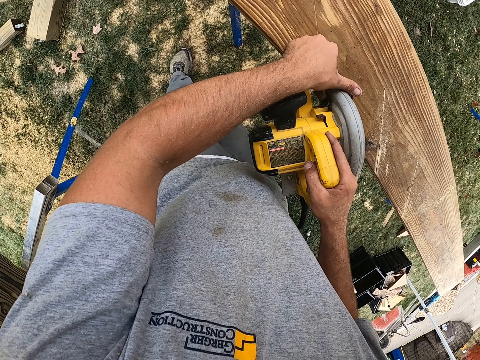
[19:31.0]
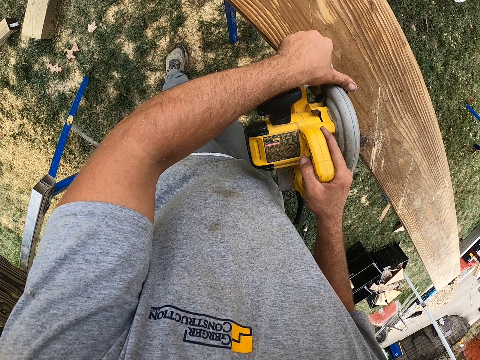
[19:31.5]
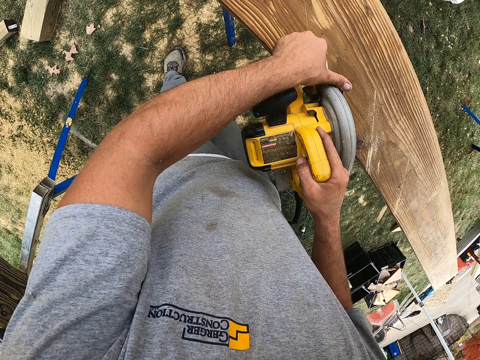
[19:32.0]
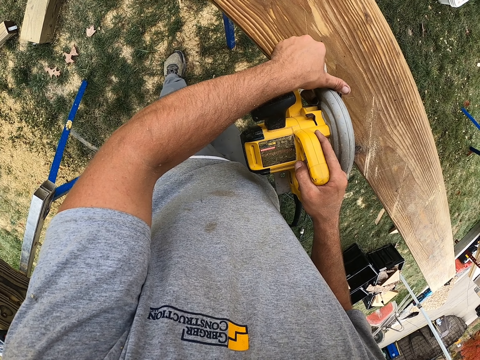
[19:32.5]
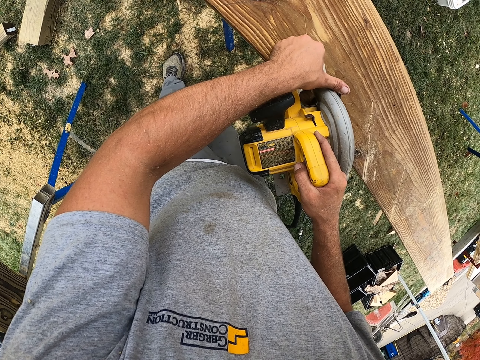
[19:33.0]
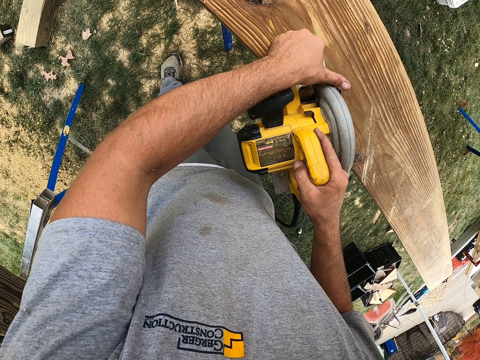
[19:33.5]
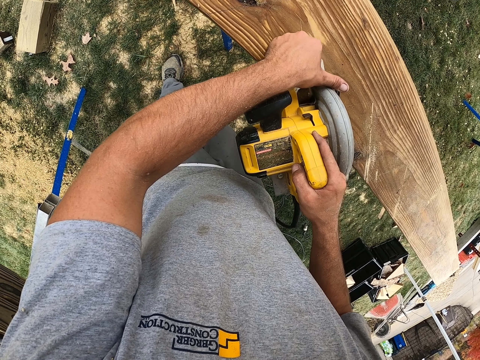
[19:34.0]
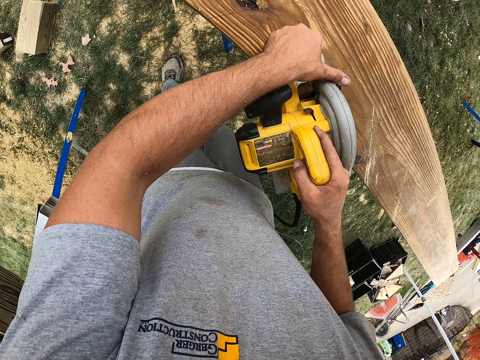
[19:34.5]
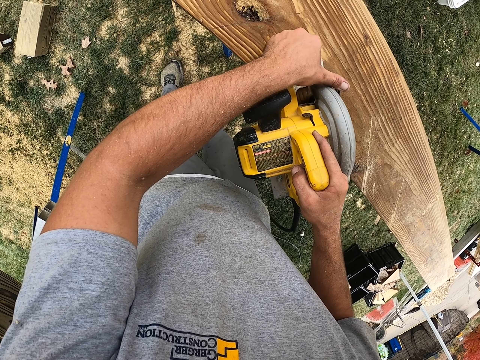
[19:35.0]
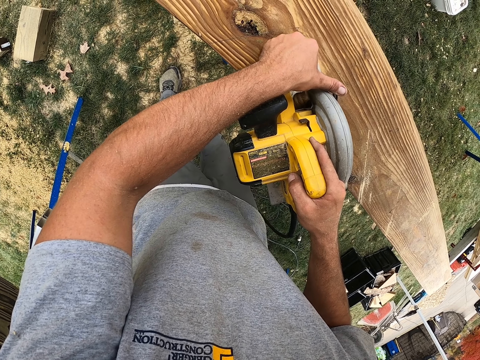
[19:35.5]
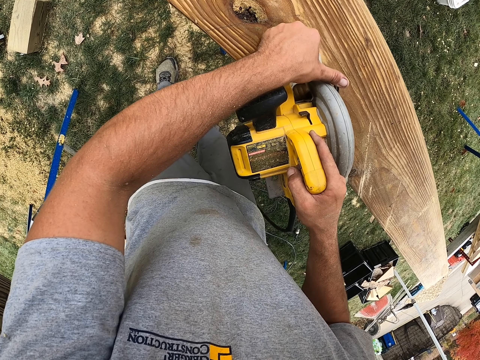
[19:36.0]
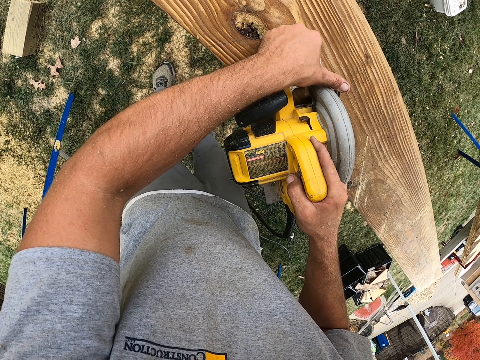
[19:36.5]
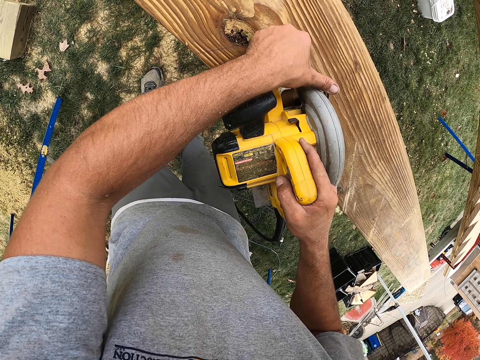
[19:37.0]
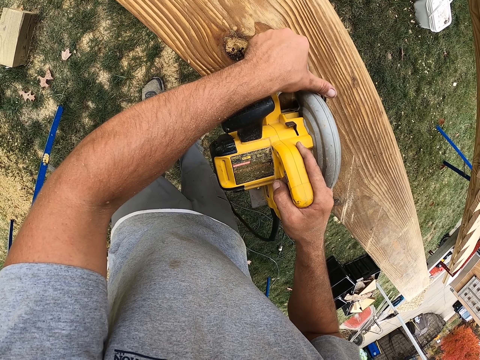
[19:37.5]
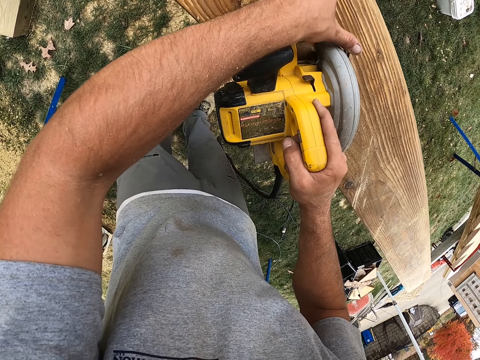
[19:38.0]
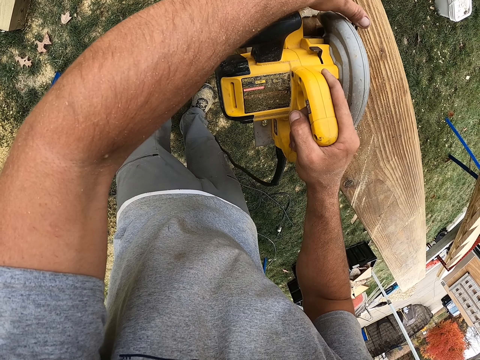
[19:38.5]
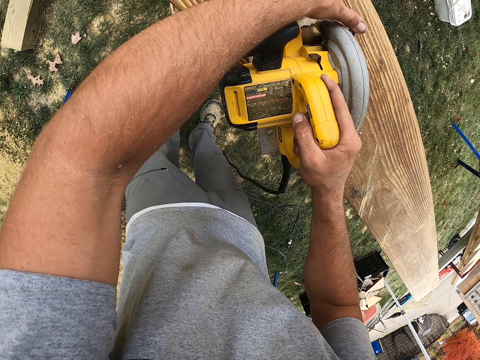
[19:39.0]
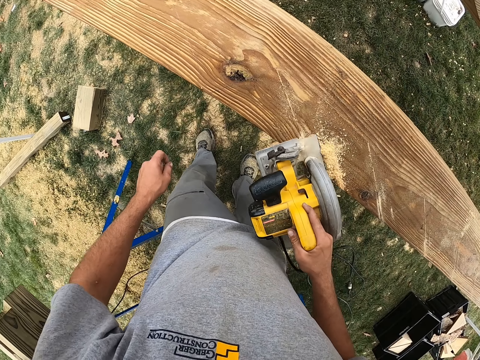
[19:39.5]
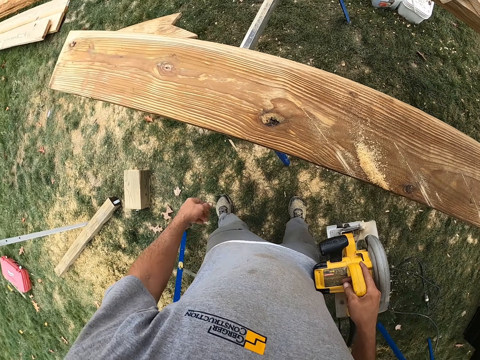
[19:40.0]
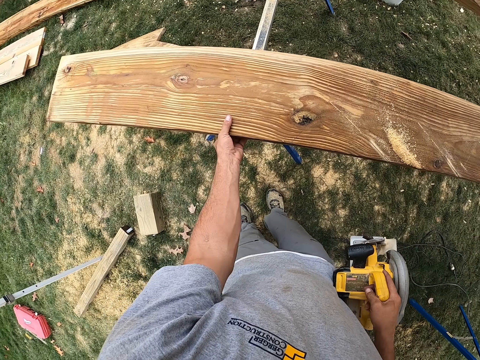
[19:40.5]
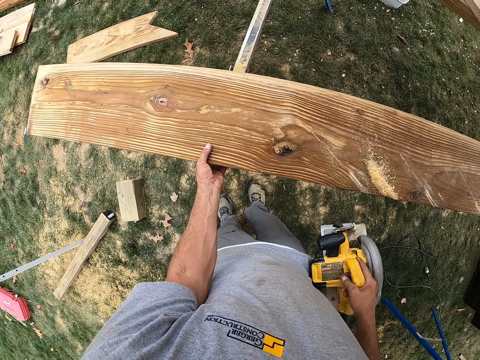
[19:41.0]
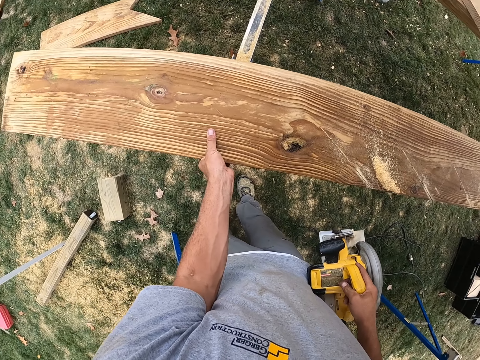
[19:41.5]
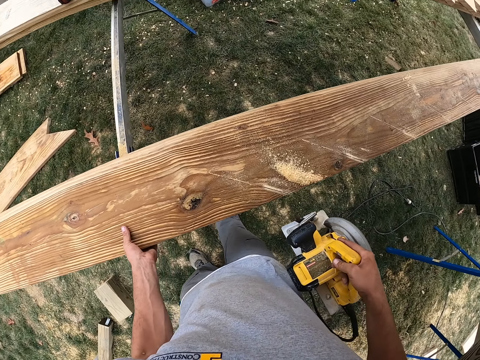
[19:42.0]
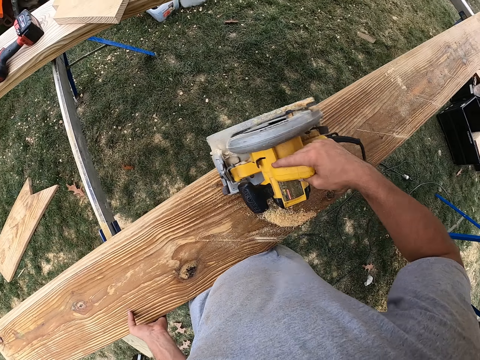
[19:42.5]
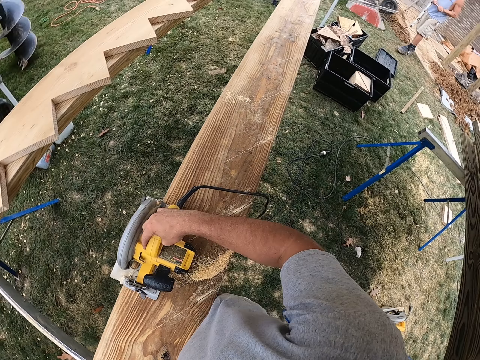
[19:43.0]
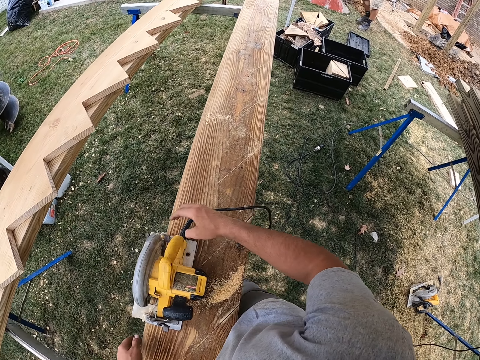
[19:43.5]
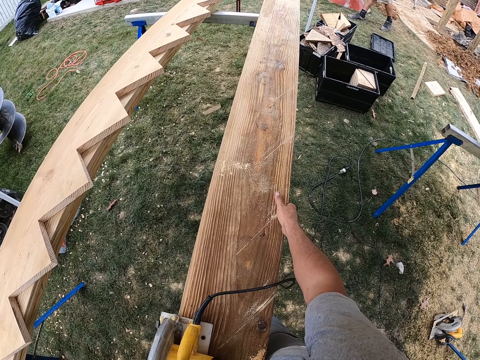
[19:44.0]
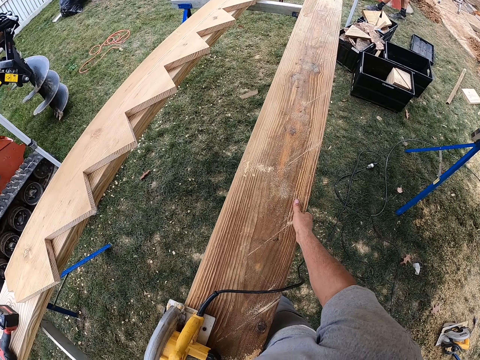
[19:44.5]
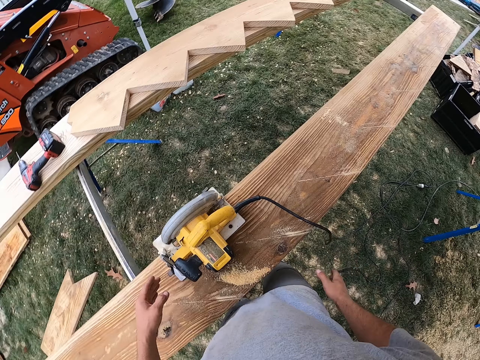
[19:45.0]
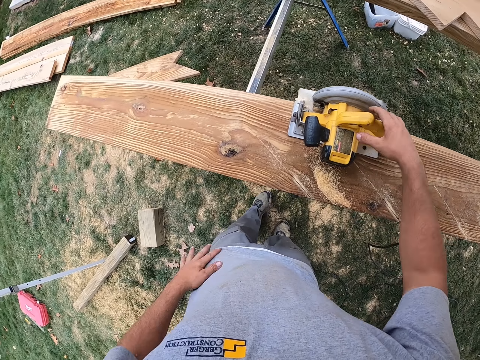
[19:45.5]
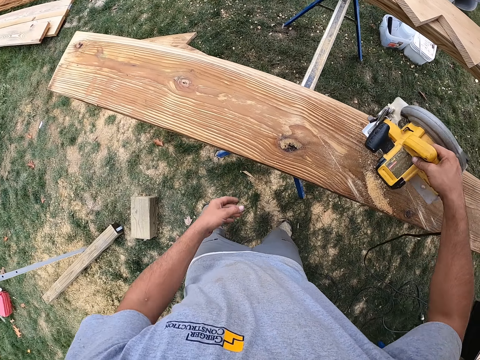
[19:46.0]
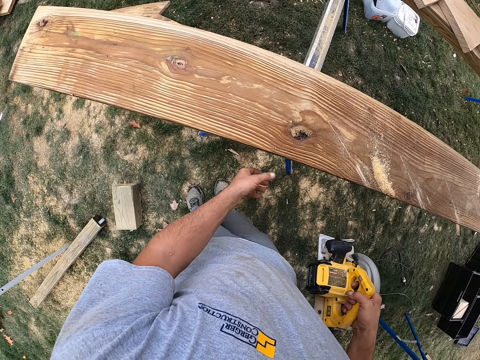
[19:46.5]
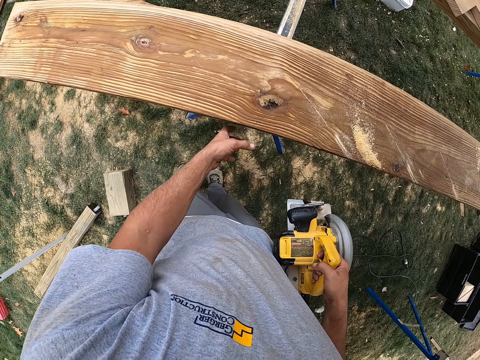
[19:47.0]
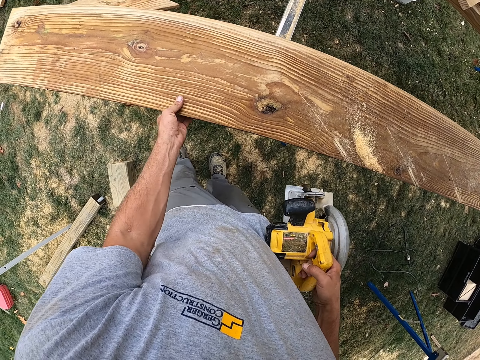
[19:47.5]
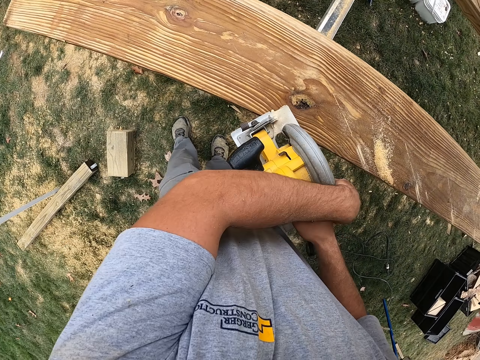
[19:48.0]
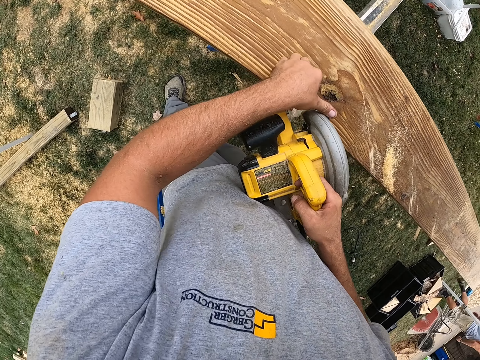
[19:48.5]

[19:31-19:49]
The camera wearer blows the saw dust on the wood using the circular saw. They adjust the wood. They place the circular saw on the wood. They adjust the wood. They pick up the circular saw.

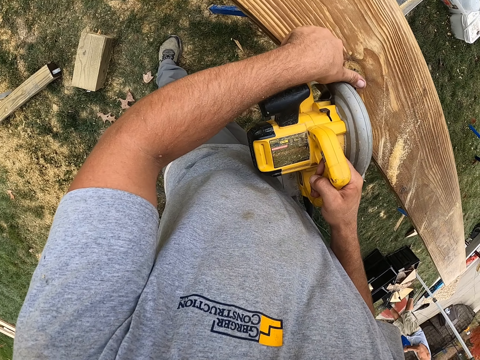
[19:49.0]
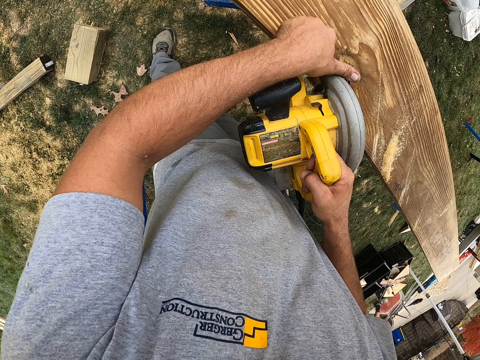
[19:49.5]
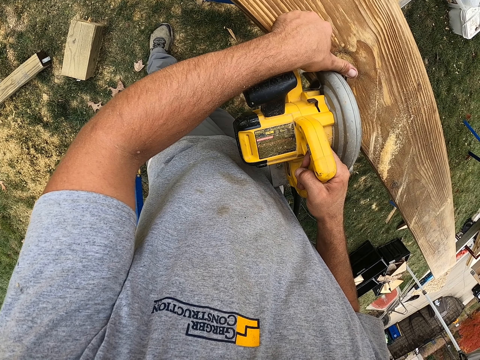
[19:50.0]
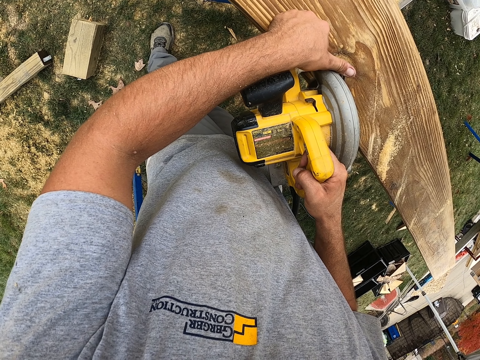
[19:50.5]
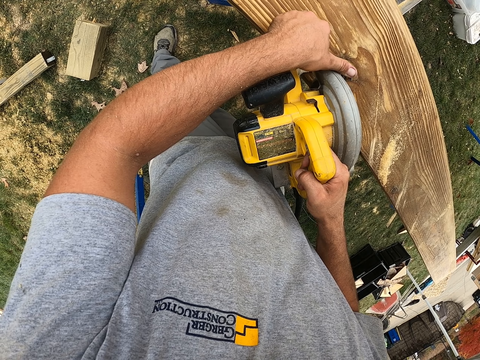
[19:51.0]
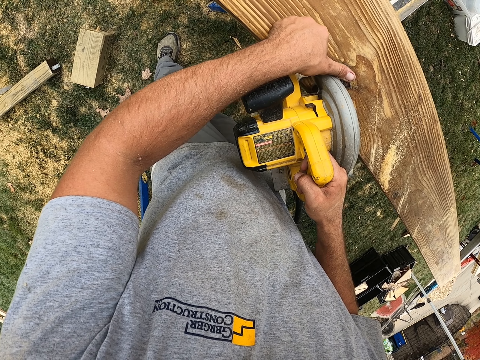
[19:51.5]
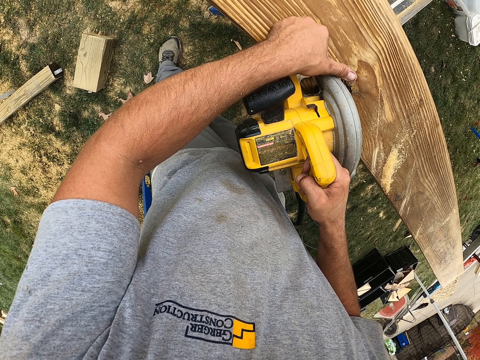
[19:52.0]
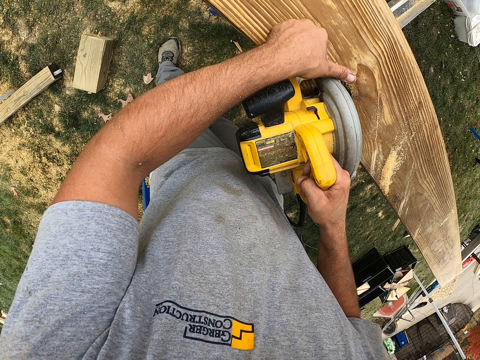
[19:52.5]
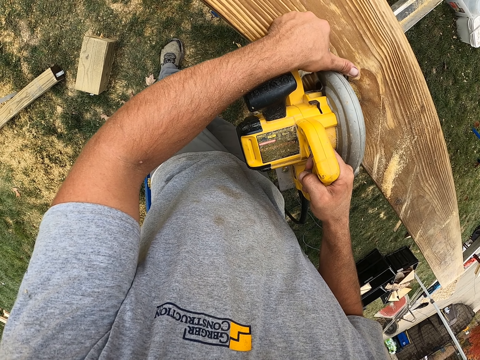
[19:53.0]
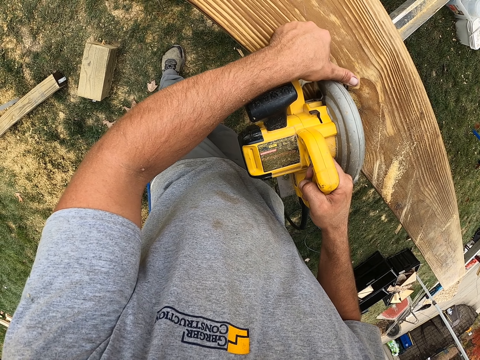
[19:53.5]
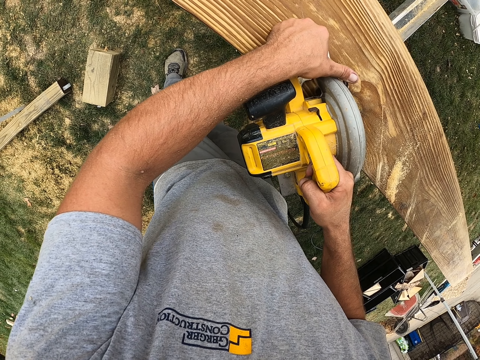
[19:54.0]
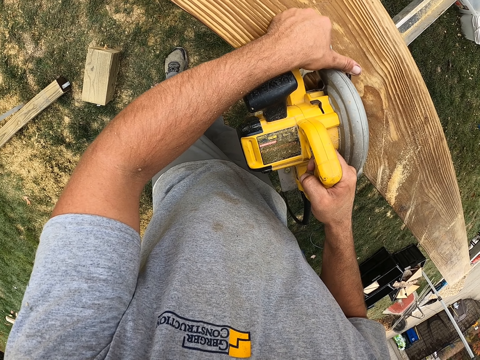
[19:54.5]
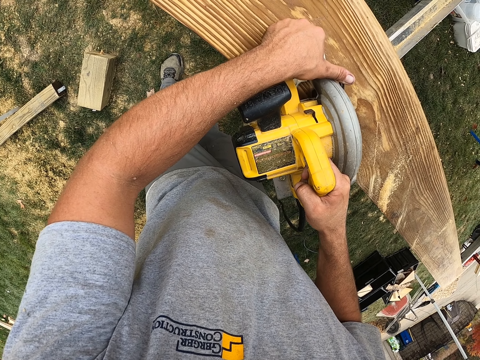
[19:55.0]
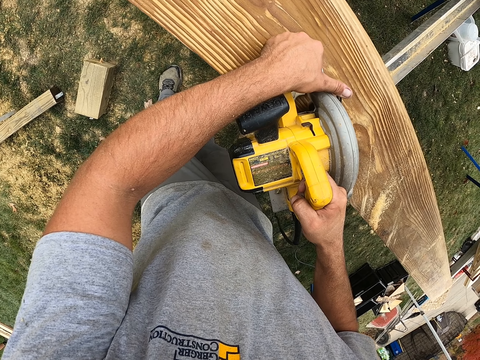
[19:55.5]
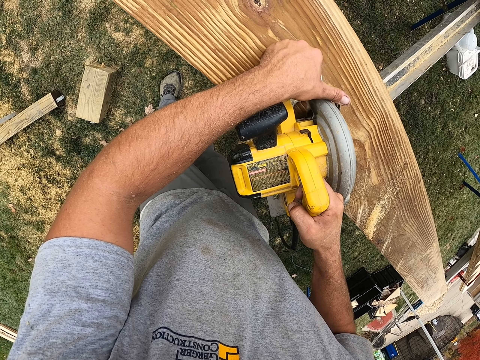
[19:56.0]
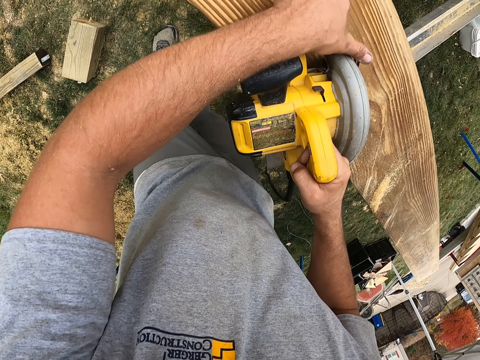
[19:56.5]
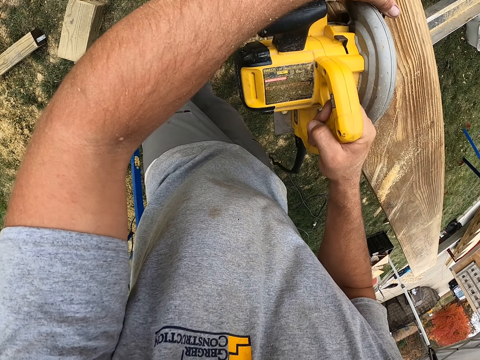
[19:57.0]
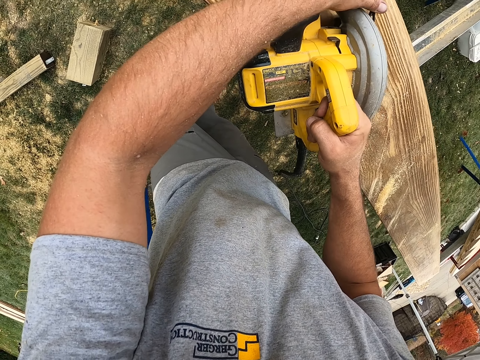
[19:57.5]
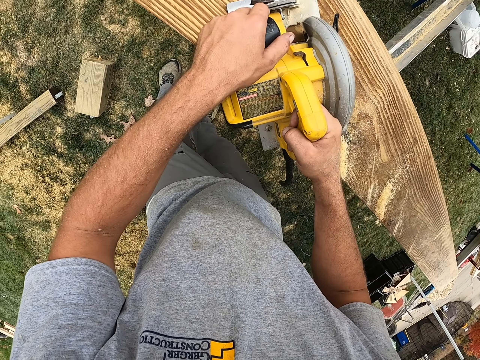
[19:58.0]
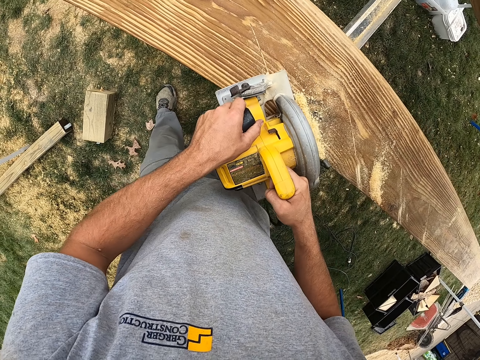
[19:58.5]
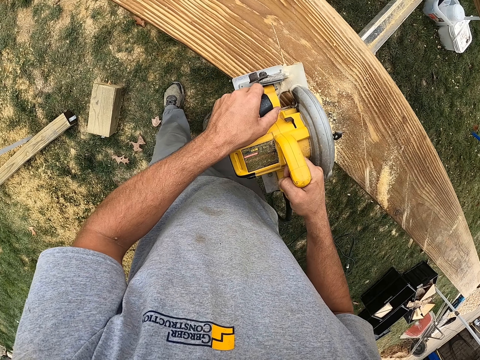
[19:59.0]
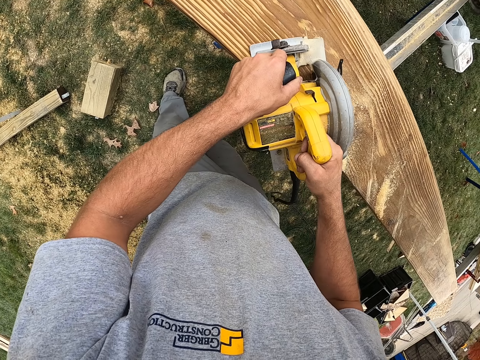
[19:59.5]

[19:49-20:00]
The camera wearer cuts the wood.
